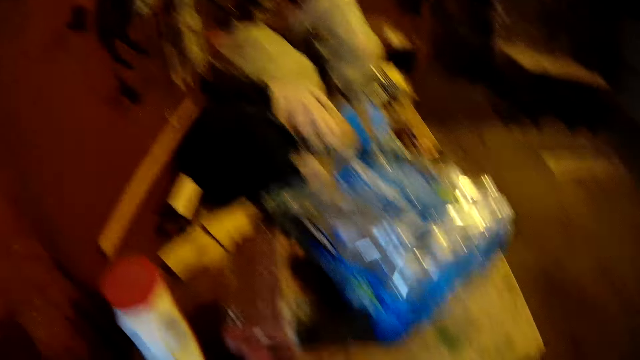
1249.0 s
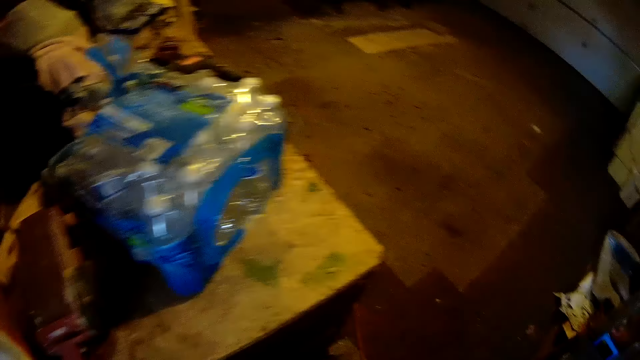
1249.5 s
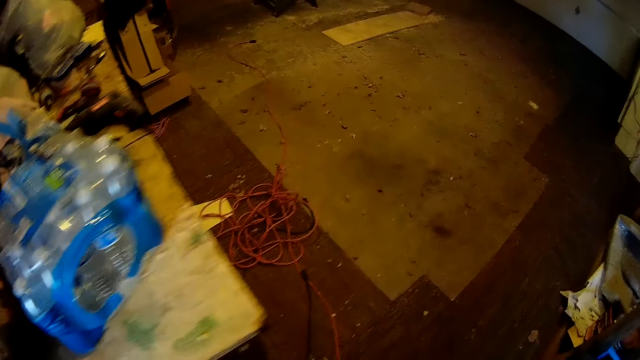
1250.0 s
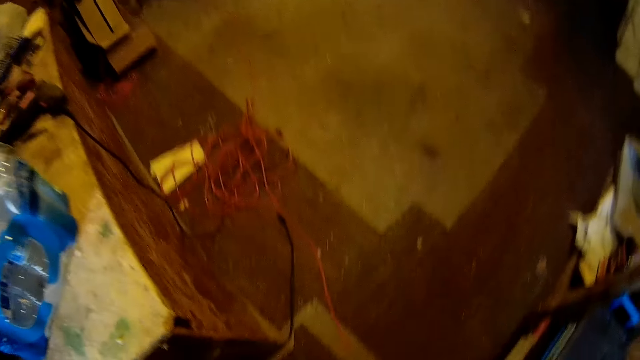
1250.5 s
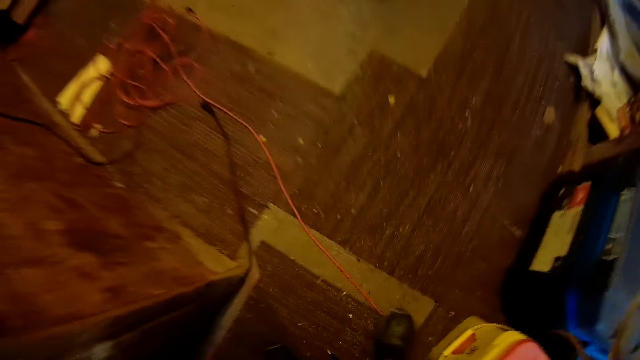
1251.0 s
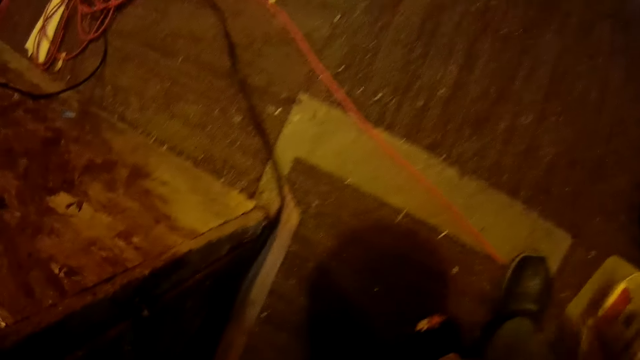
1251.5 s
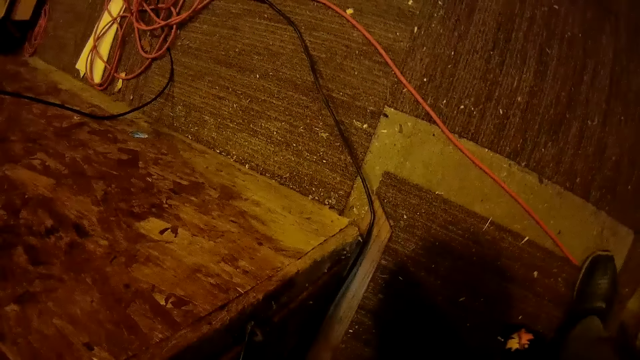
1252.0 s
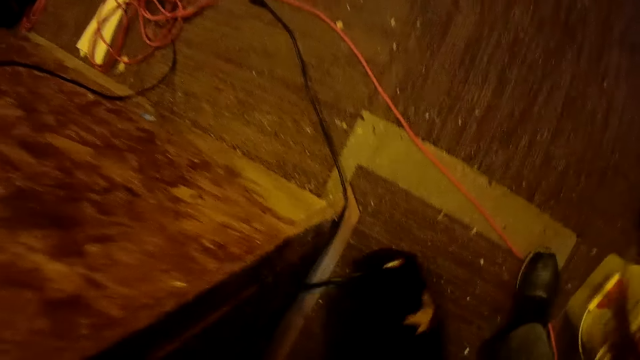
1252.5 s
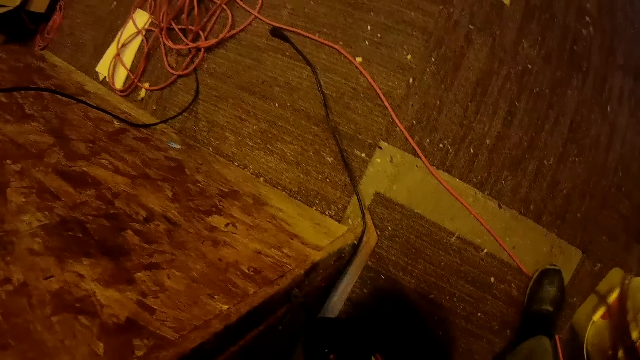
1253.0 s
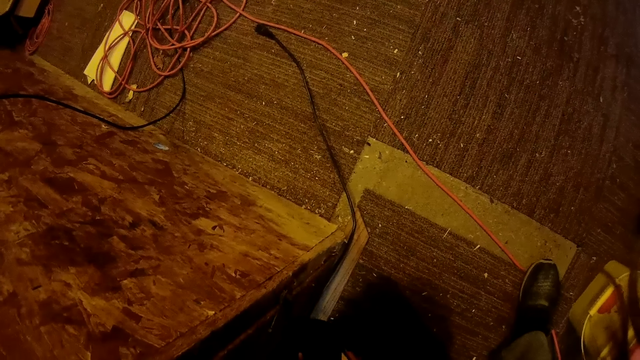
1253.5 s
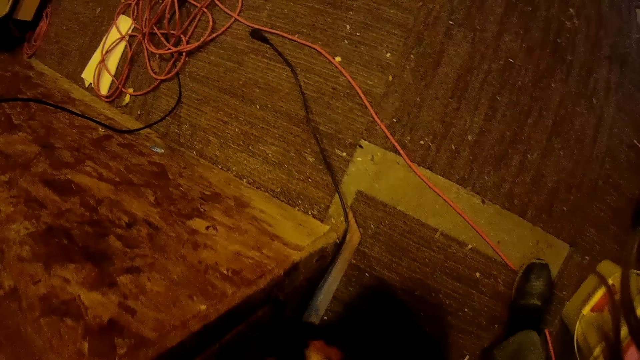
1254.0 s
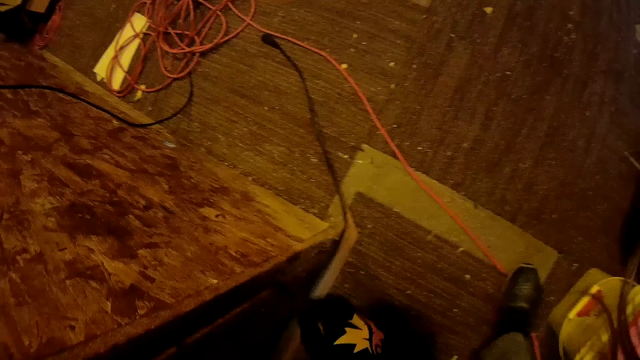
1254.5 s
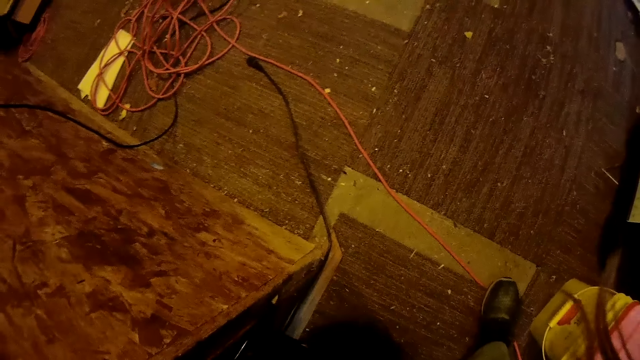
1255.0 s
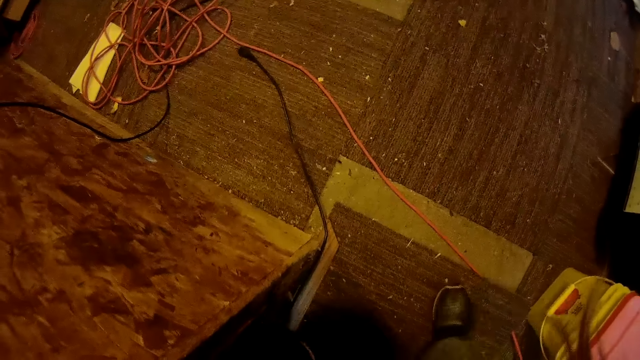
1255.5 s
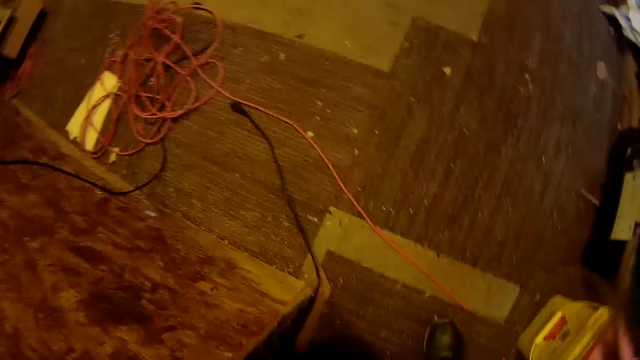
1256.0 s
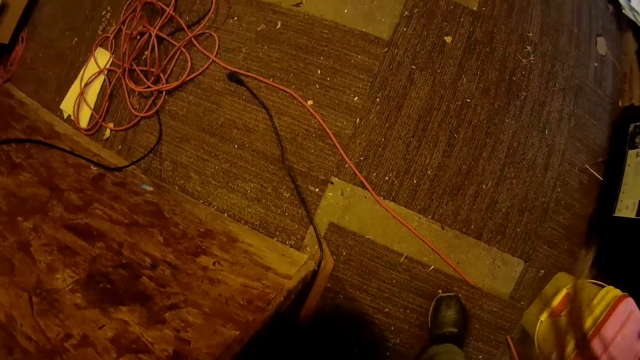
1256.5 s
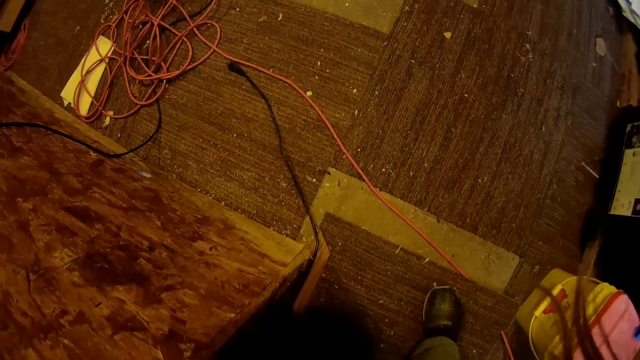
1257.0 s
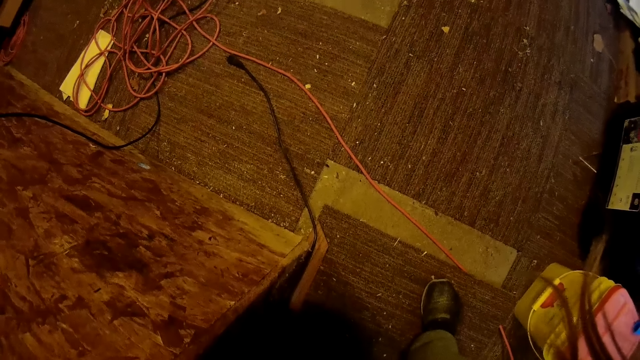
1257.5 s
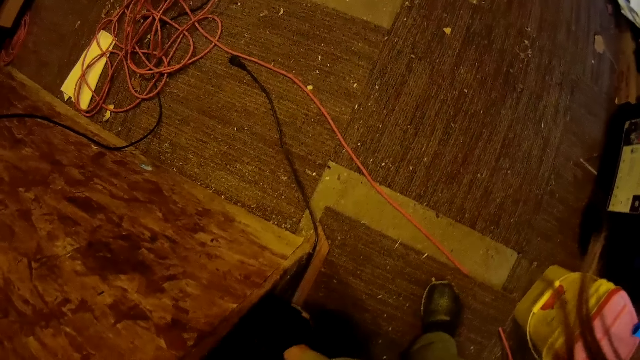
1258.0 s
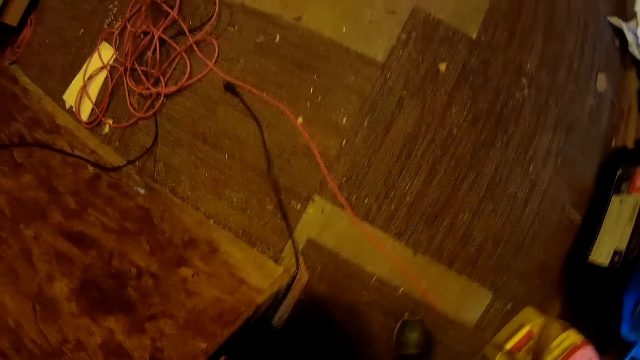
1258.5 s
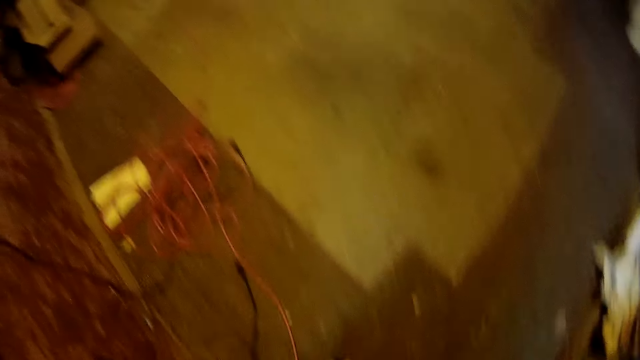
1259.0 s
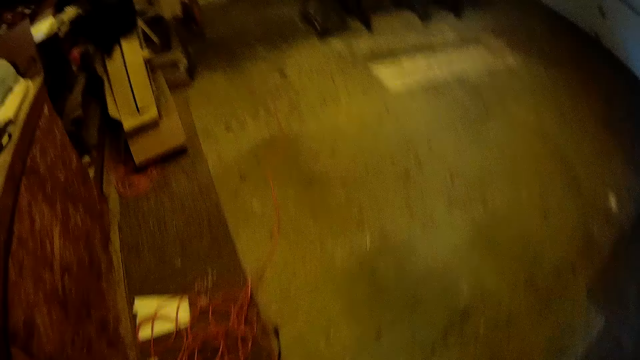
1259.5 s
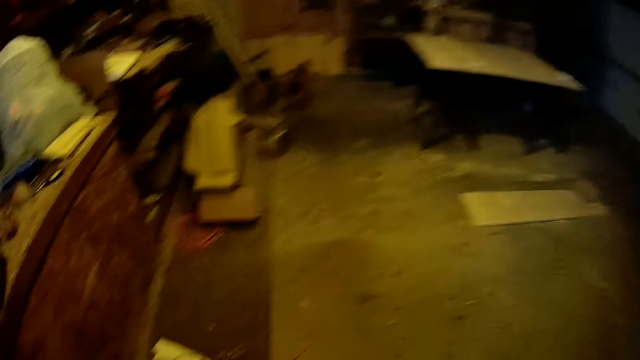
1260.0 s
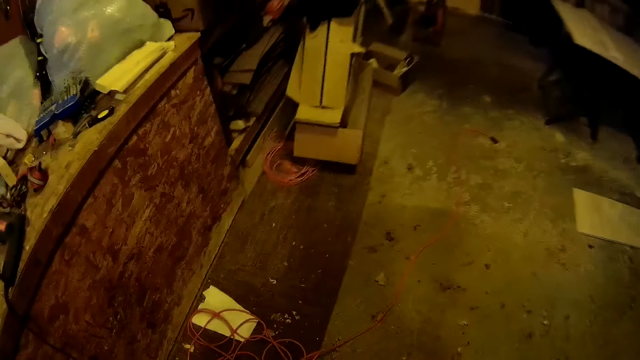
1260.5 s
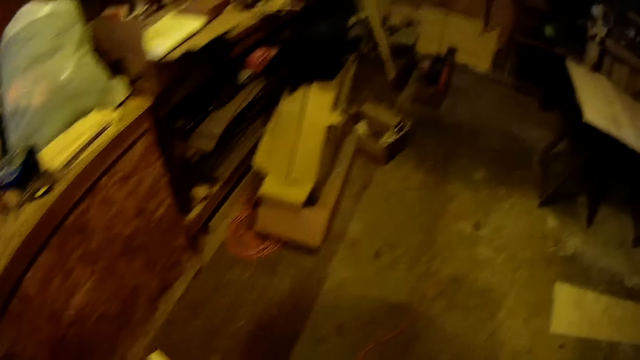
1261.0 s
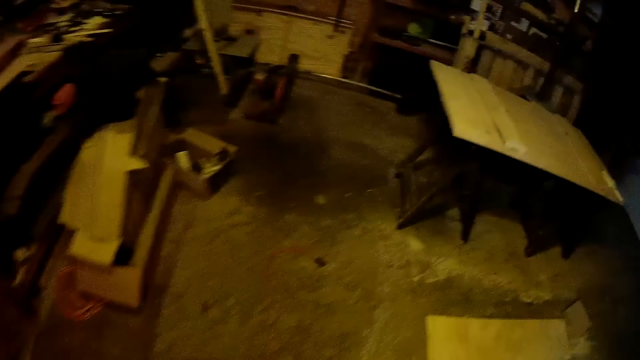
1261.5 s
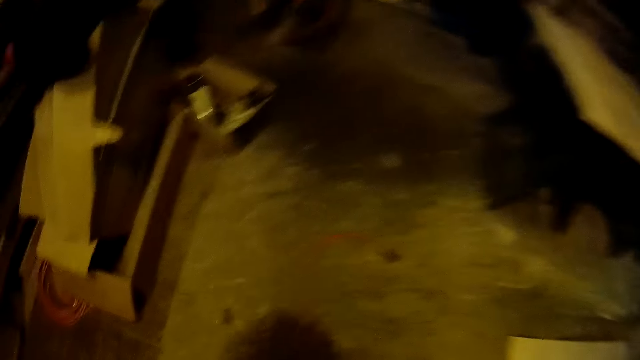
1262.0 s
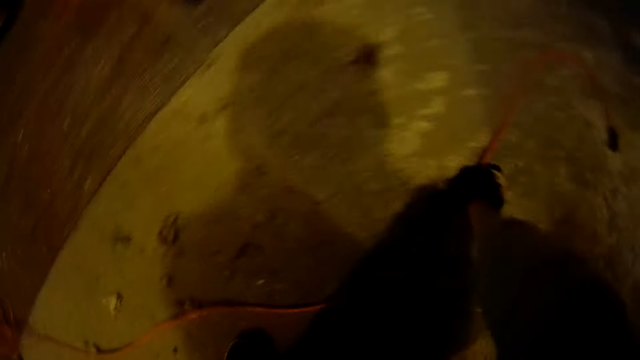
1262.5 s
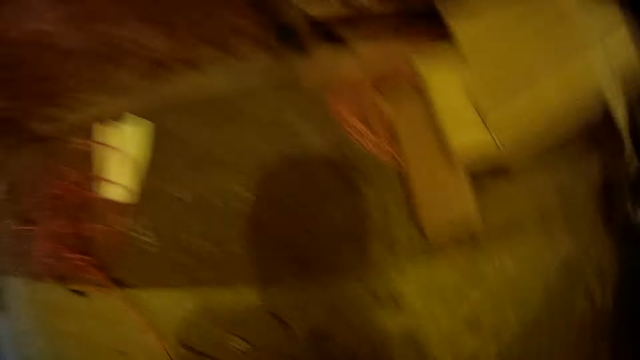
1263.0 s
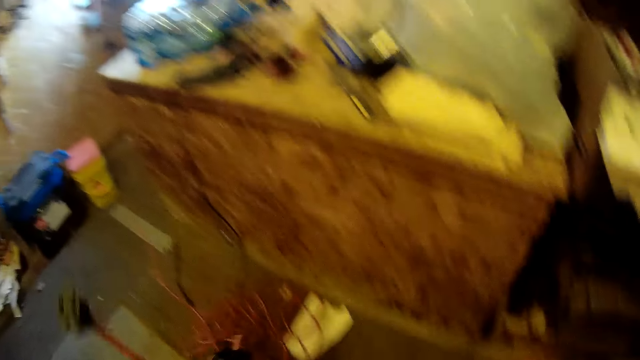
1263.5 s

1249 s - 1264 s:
The camera wearer turns around in the workshop. They walk around the workshop.

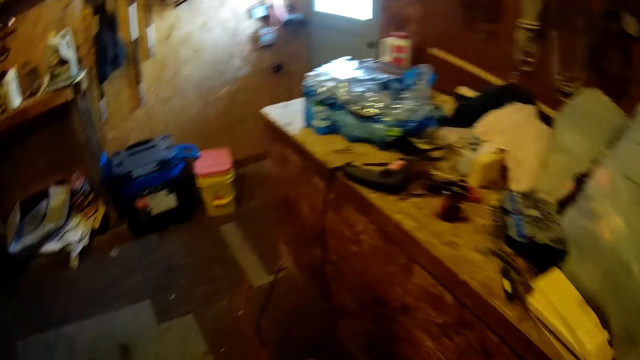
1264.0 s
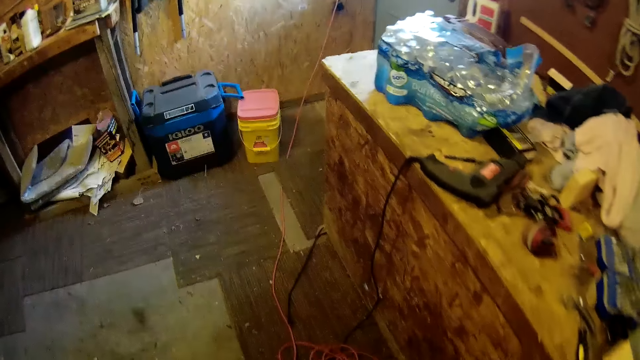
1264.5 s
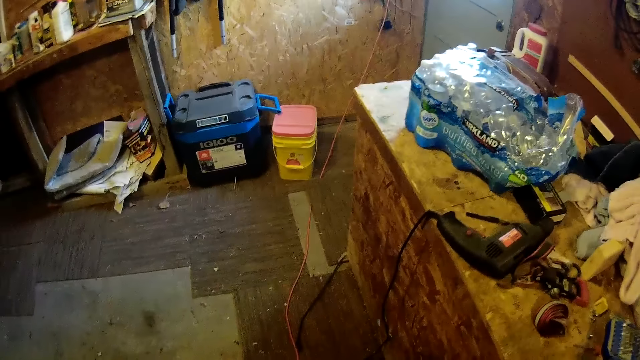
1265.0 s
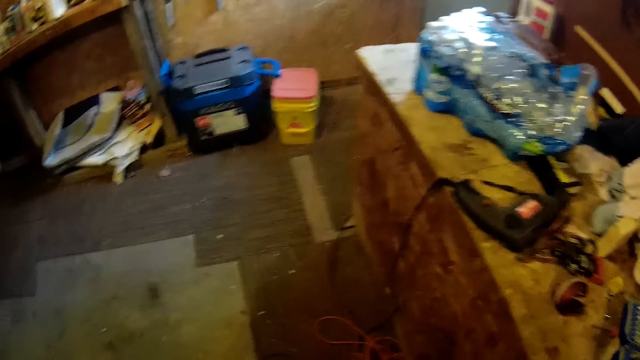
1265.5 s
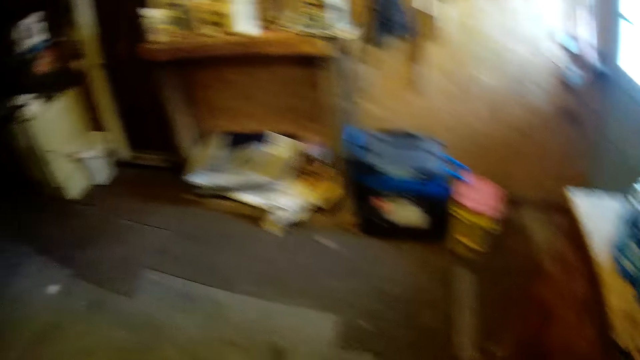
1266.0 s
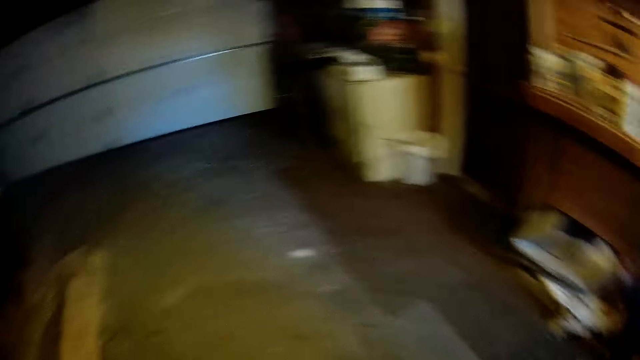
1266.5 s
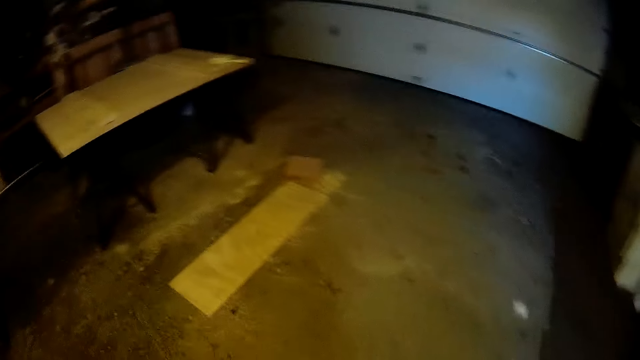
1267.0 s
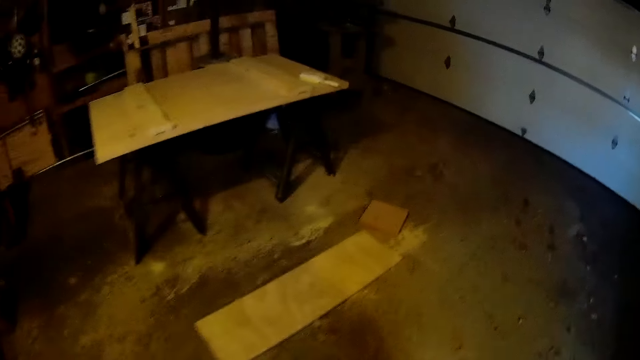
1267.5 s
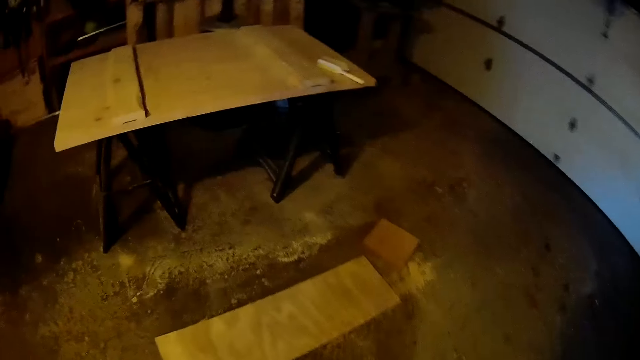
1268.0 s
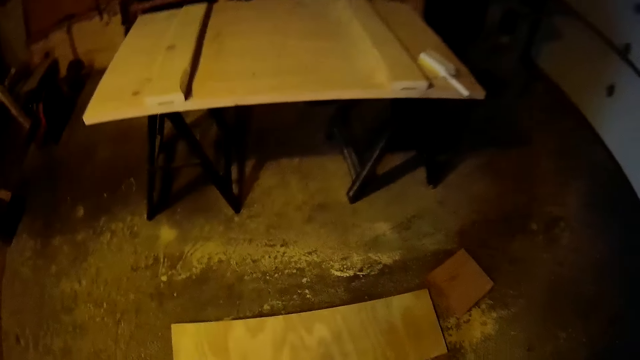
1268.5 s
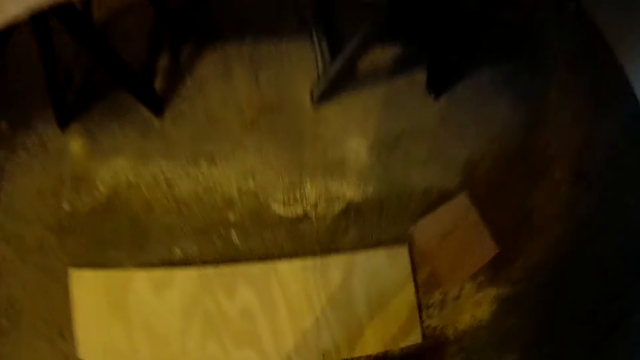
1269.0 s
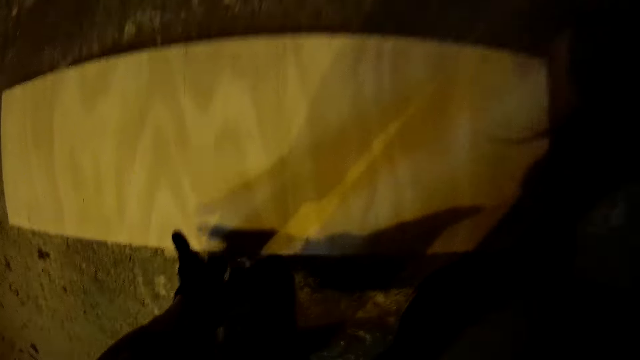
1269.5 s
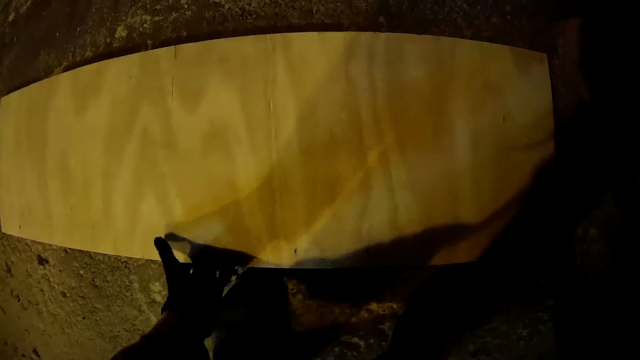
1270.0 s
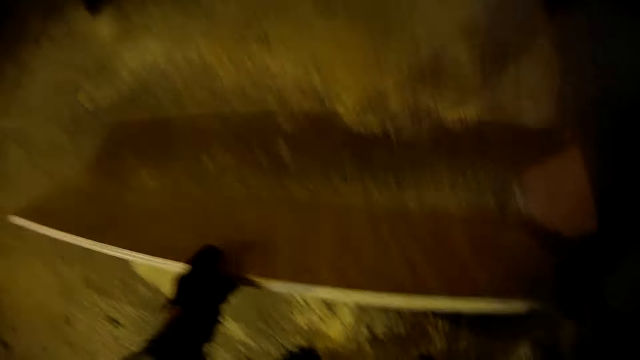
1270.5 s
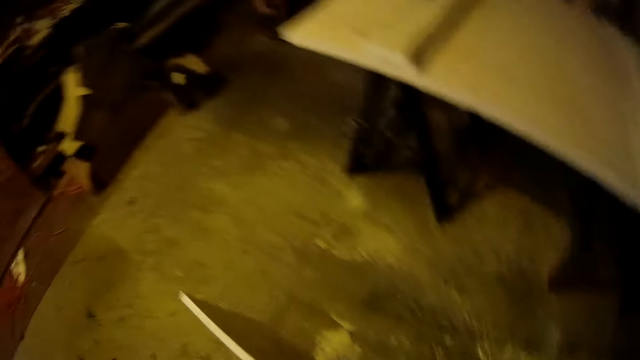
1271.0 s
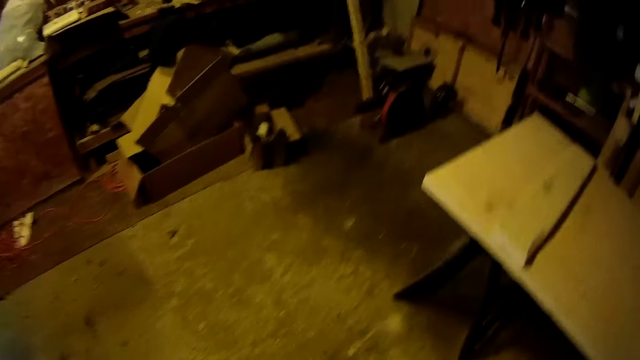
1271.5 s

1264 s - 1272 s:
The camera wearer picks up the plank from the floor.
